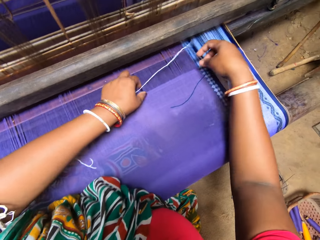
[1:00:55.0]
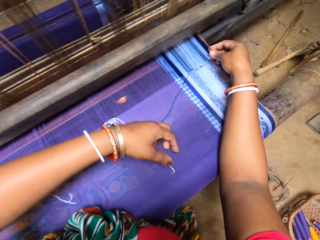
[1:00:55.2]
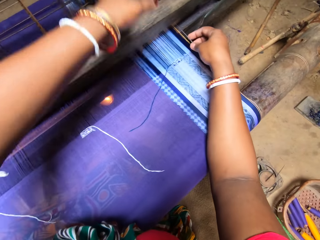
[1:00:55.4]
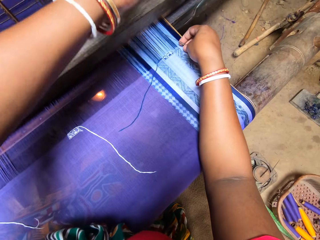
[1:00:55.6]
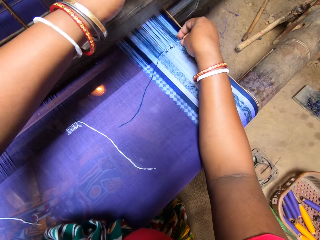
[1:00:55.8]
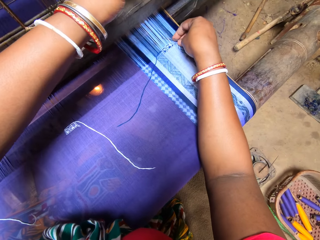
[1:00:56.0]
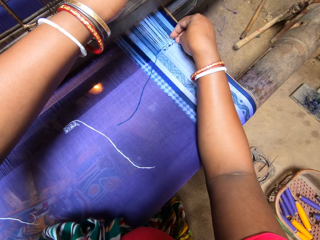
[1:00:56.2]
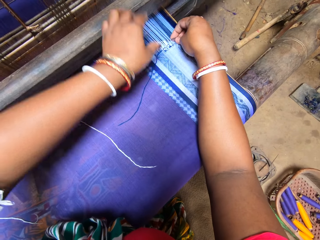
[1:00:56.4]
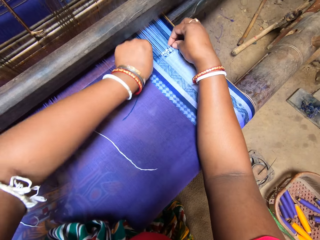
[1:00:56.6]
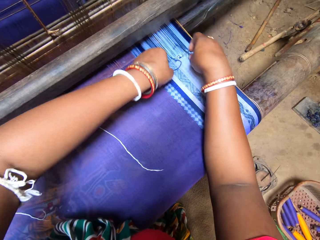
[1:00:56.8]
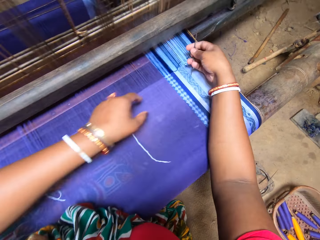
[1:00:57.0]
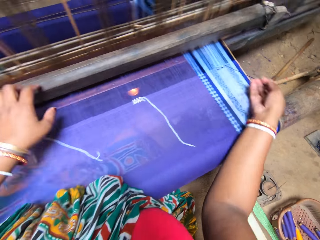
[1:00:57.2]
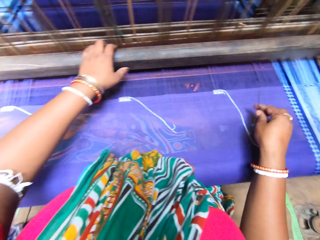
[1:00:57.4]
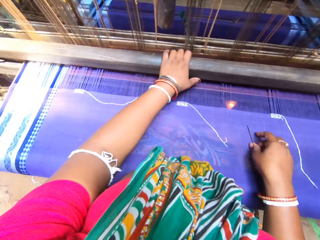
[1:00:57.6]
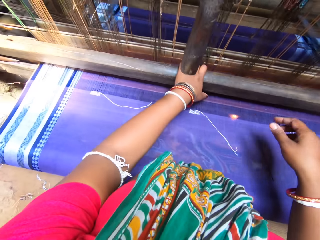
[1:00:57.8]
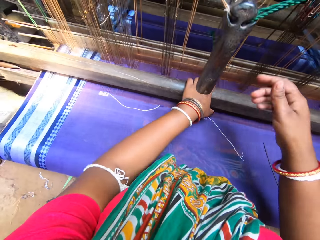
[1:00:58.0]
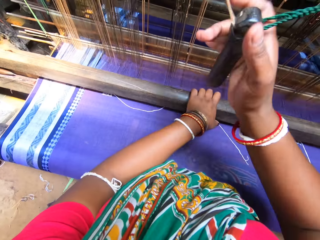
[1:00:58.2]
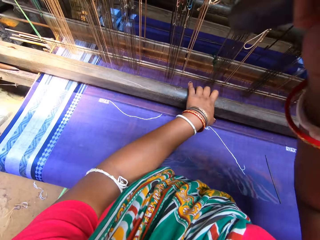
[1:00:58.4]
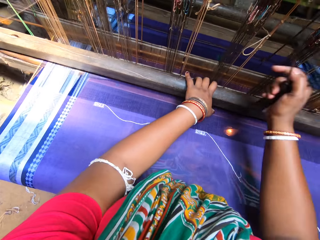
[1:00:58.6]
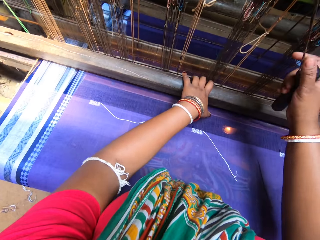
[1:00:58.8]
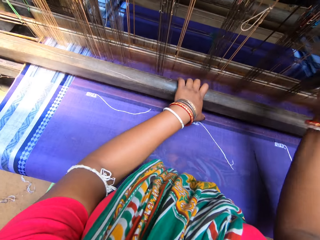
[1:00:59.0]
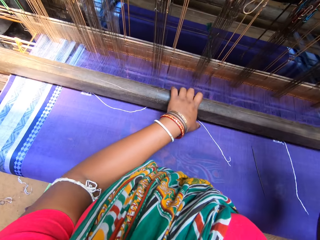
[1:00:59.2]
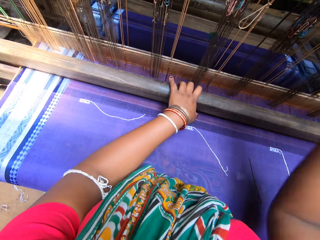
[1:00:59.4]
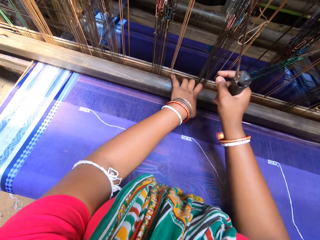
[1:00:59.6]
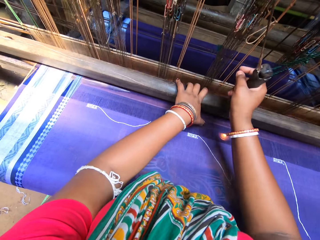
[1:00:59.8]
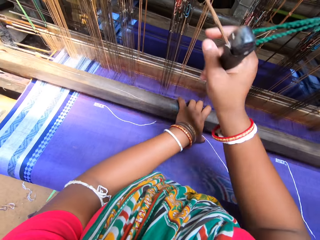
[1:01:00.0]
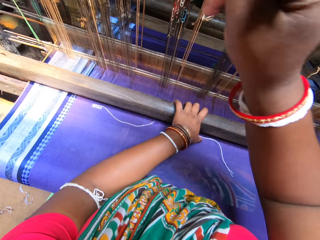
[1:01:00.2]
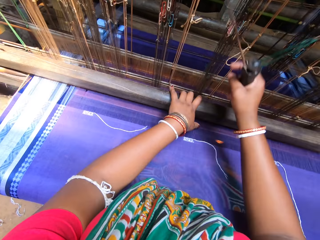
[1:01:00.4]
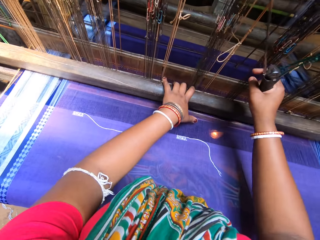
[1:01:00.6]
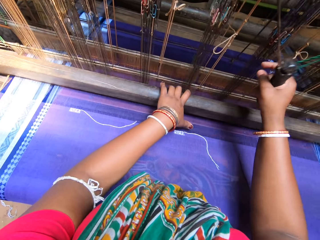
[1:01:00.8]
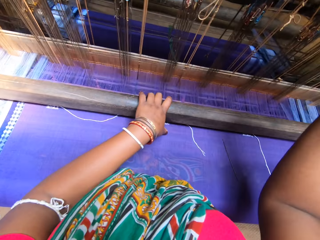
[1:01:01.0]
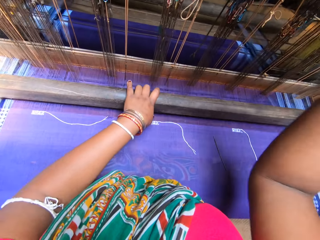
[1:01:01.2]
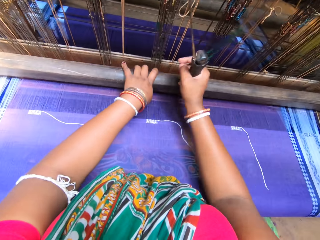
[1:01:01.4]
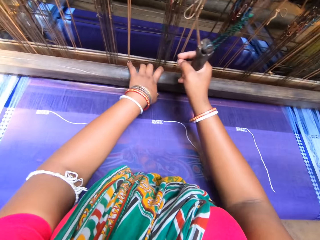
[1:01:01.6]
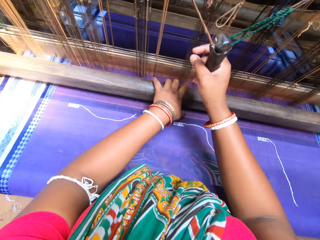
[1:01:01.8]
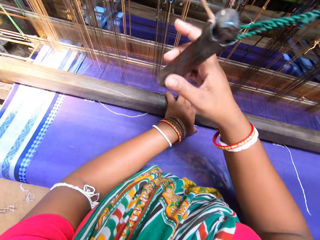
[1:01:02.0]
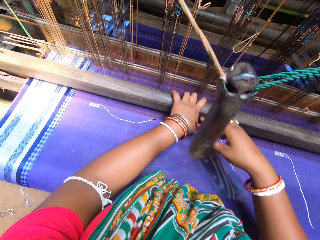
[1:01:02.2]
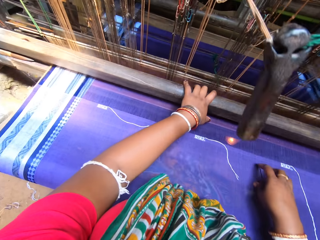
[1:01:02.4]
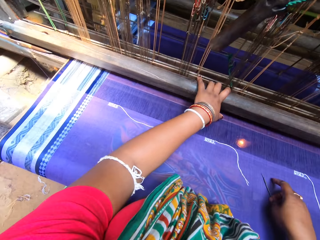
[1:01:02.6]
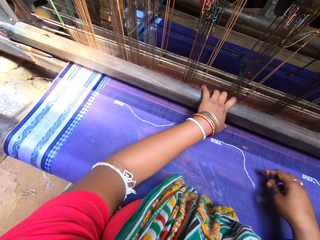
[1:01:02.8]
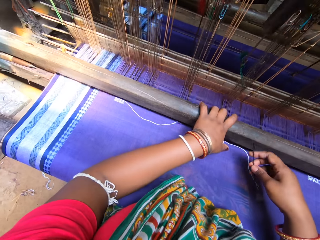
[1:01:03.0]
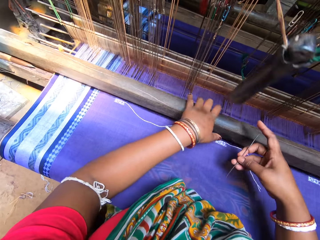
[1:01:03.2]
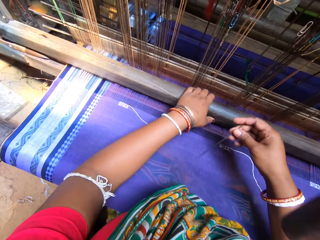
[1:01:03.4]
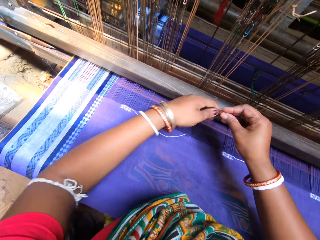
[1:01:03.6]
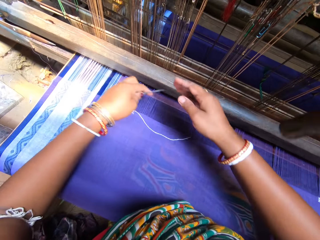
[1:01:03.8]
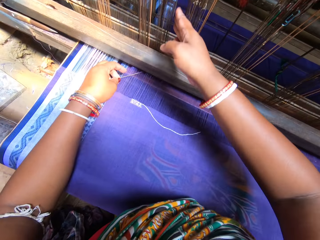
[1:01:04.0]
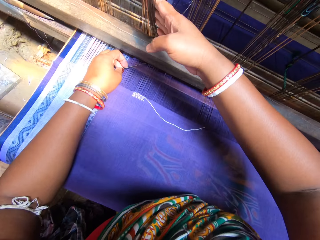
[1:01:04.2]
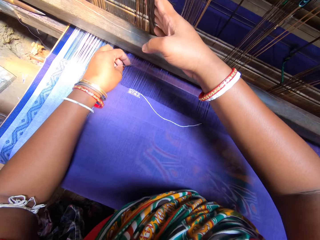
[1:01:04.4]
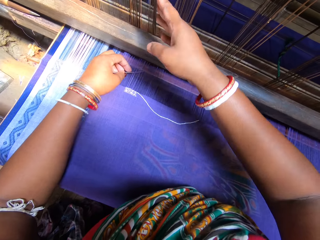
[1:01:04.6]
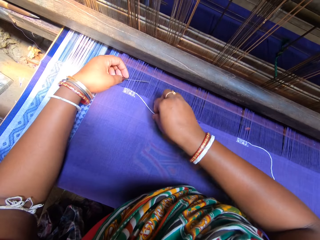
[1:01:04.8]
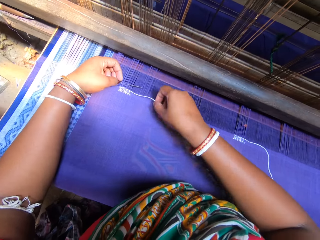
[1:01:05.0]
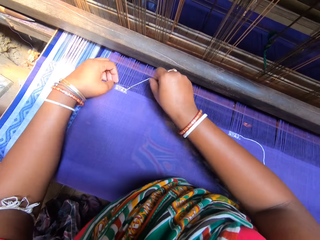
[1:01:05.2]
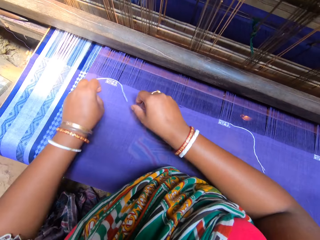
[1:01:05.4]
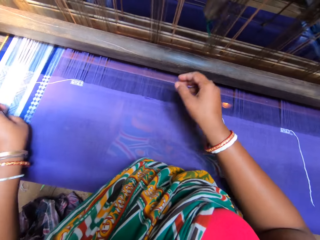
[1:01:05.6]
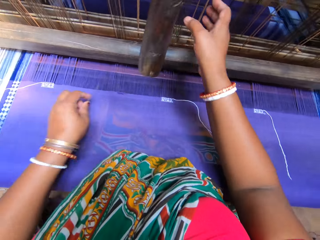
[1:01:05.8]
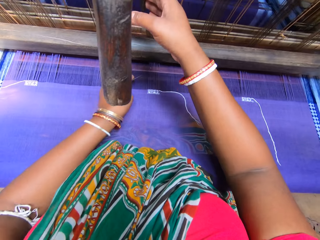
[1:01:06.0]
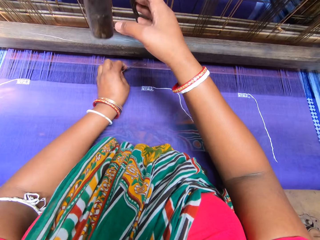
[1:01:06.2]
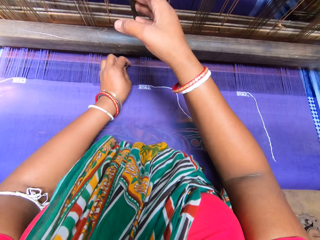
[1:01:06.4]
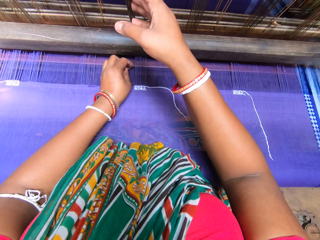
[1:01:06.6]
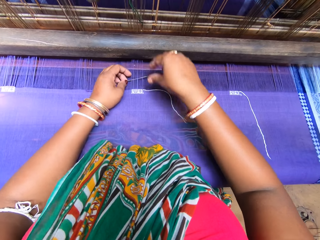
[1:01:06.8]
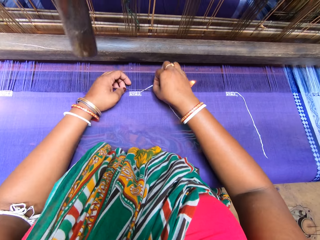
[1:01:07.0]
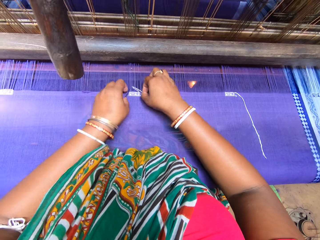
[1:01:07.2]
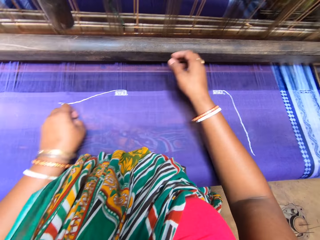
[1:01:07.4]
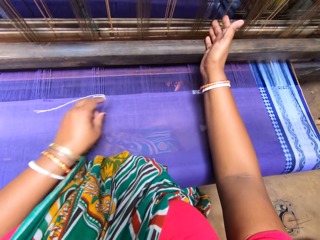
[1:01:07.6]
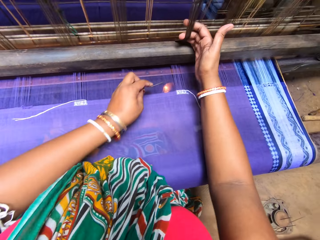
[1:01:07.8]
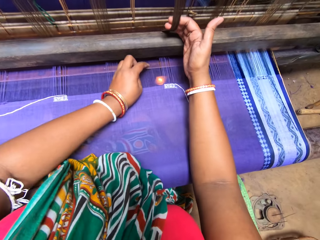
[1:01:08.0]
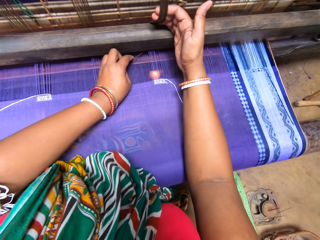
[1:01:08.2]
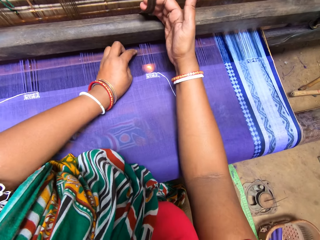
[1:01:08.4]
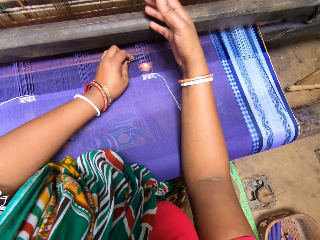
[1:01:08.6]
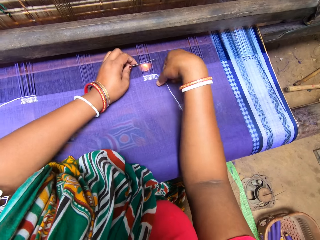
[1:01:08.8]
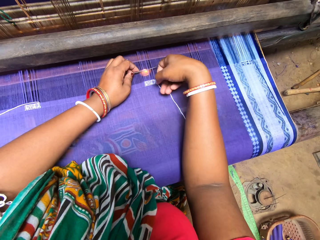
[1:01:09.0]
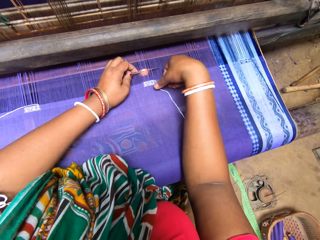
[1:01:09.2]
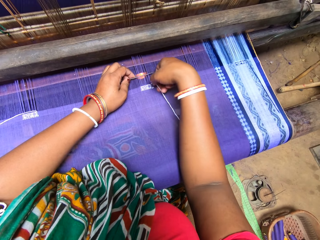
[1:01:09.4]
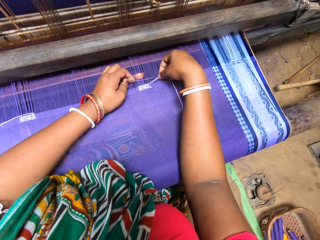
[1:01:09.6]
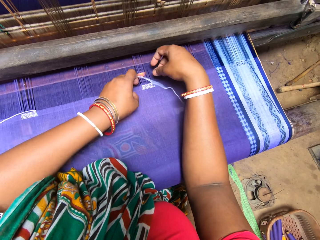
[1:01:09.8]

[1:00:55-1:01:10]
The camera wearer puts the needle in the knitting thread. She sorts the threads with the needle while holding the machine rope with the other hand. She puts the needle in the knitting thread. She drops the needle on the mat with her right hand. She operates the mat weaving machine with both hands. She puts the needle in the knitting thread. She knits the clothing pulling and pushing parts of the knitting machine. She picks up the needle from the mat with her right hand. She passes the needle from her right hand to her left hand. She sorts the threads with the needle while holding the machine rope with the other hand. She twists the threads on the mat in the mat weaving machine with the needle in her left hand. She puts the needle in the knitting thread. She sorts the threads with the needle while holding the machine rope with the other hand. She puts the needle in the knitting thread. She sorts the threads with the needle while holding the machine rope with the other hand.

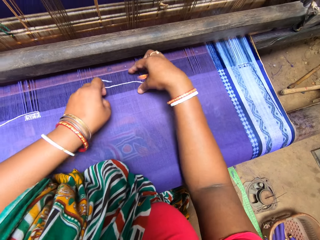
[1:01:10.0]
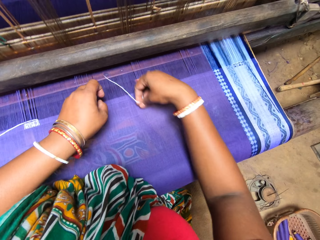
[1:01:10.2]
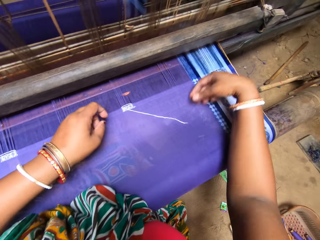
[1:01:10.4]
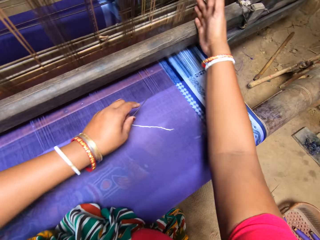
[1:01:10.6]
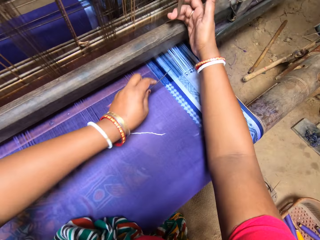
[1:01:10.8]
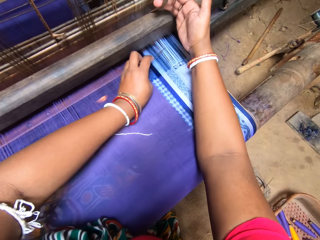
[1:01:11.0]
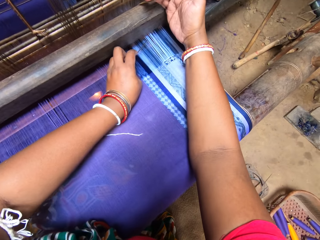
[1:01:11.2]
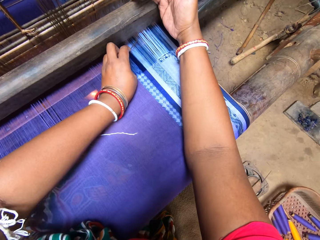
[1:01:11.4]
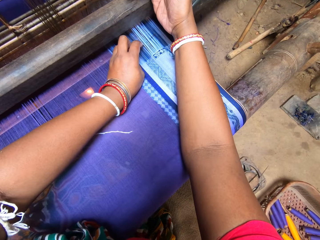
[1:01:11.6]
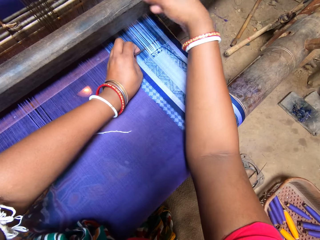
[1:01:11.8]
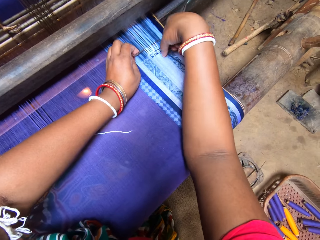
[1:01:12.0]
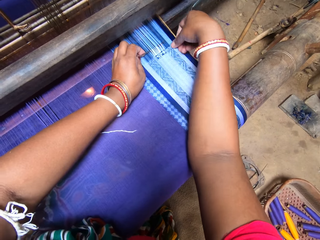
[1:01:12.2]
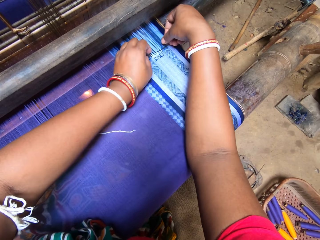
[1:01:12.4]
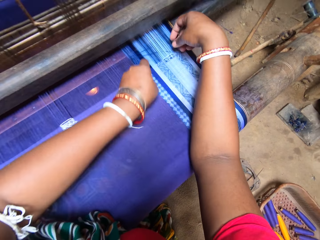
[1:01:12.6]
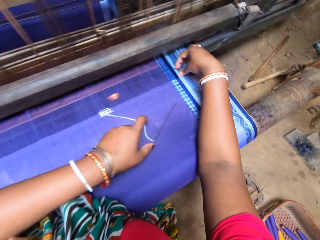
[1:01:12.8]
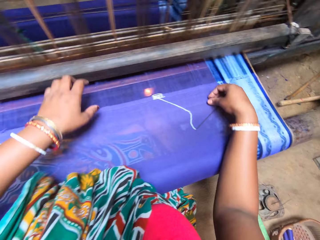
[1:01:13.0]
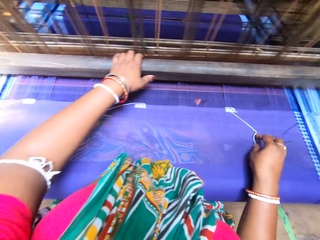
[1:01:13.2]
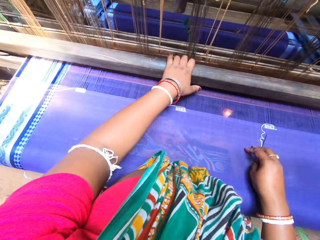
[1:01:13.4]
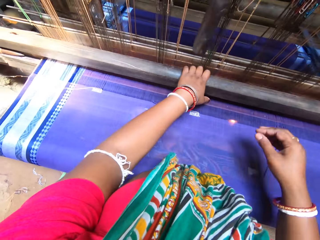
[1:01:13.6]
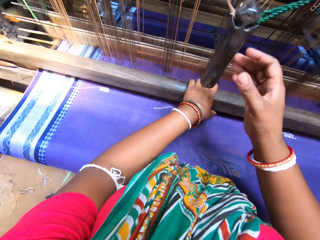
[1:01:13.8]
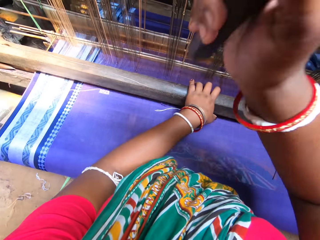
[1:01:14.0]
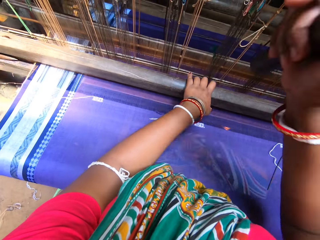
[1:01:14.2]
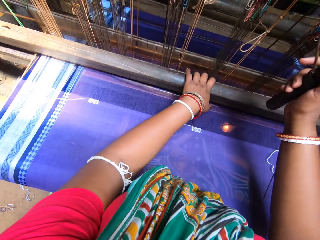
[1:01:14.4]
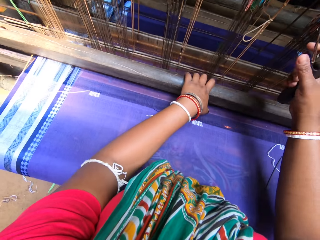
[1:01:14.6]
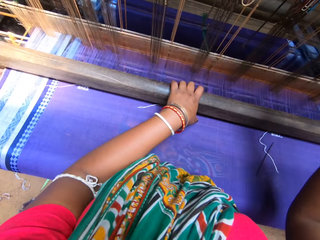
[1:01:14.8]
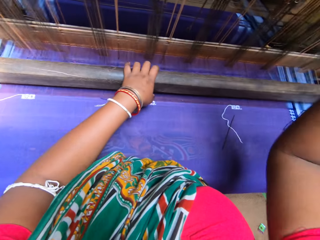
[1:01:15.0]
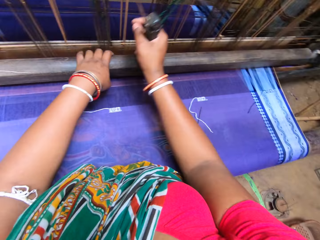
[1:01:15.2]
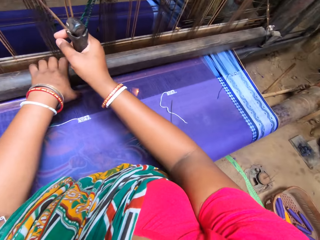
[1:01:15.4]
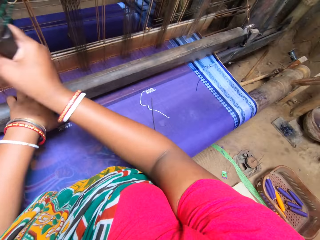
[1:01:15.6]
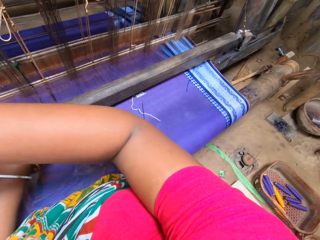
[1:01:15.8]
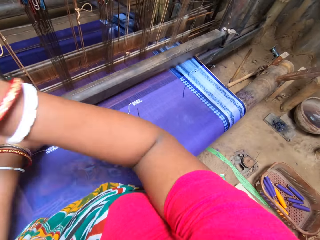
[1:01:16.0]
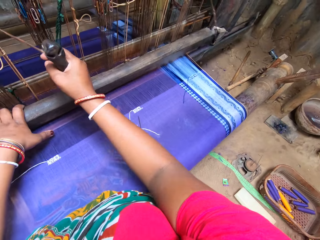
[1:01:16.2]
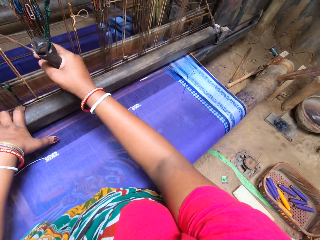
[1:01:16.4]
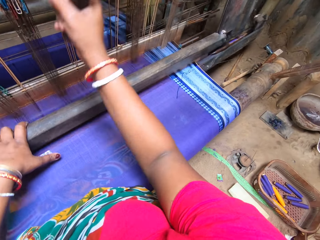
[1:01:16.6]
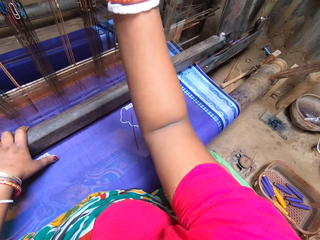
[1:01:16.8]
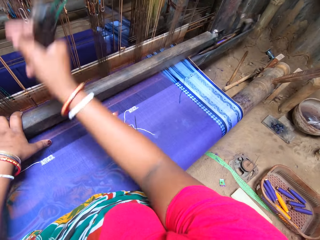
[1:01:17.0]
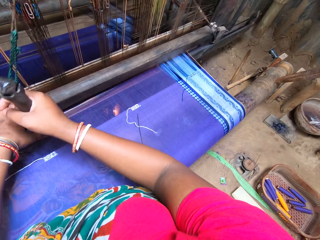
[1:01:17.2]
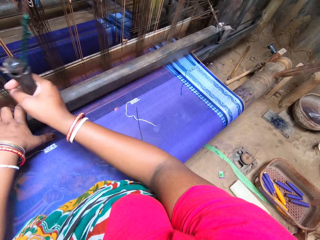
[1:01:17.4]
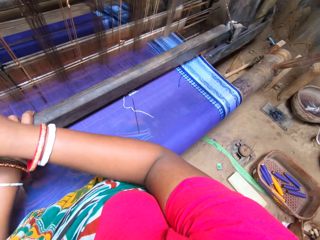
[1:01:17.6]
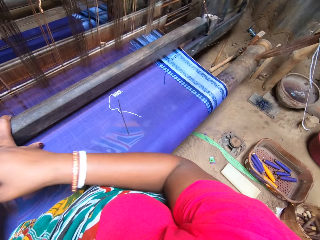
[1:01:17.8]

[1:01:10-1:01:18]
The camera wearer puts the needle in the knitting thread. She sorts the threads with the needle while holding the machine rope with the other hand. She puts the needle in the knitting thread. She drops the needle on the mat with her left hand. She drops it again. She operates the mat weaving machine with both hands. She holds parts of the knitting machine with both hands. She knits the clothing pulling and pushing parts of the knitting machine.
